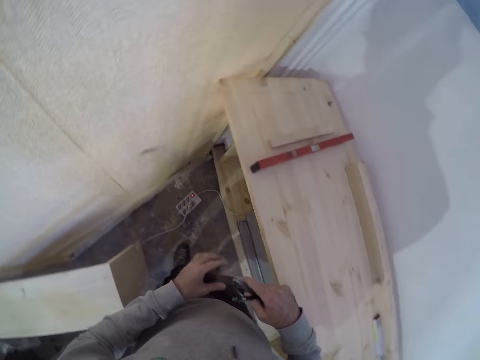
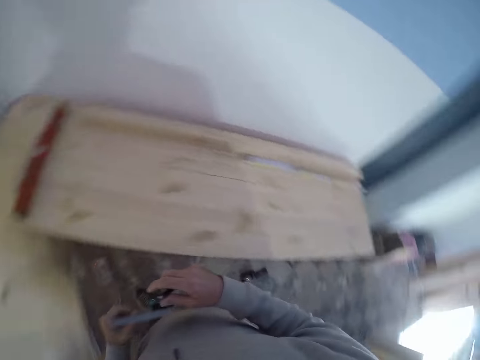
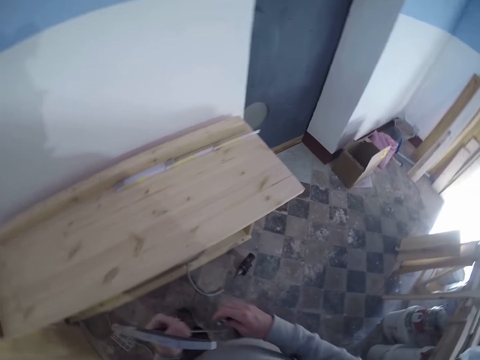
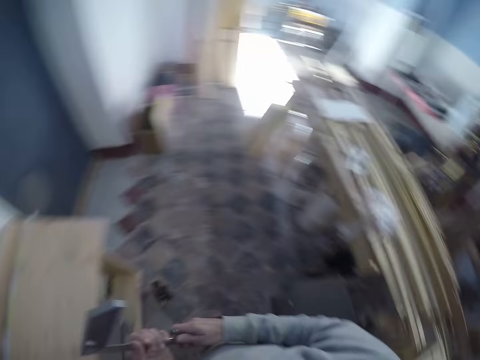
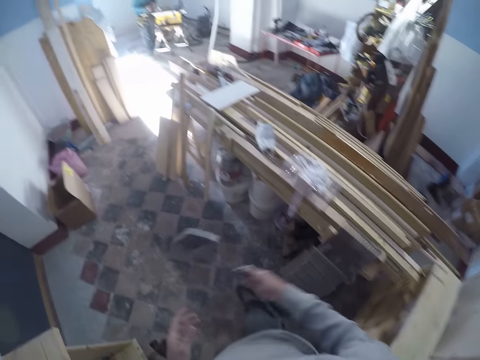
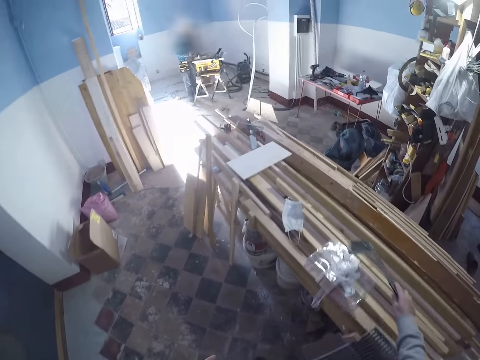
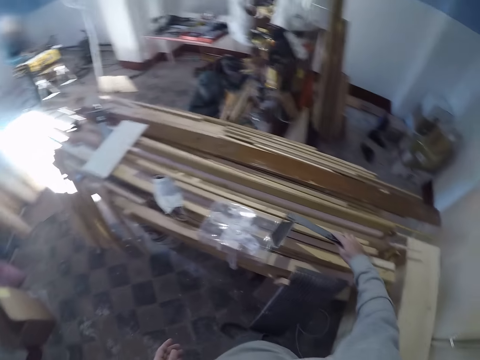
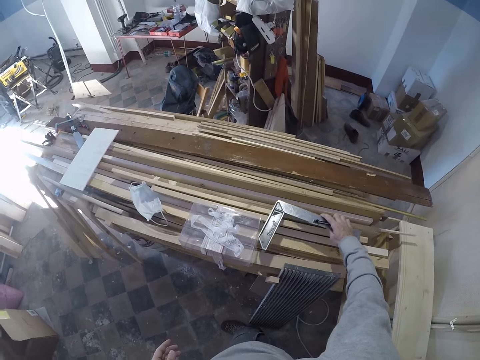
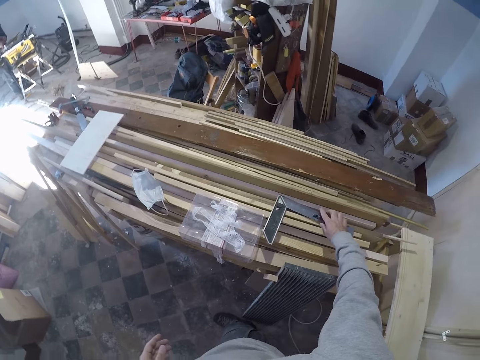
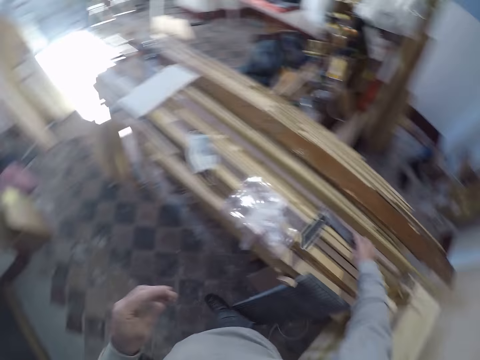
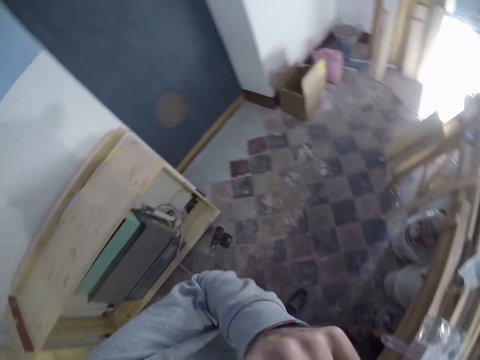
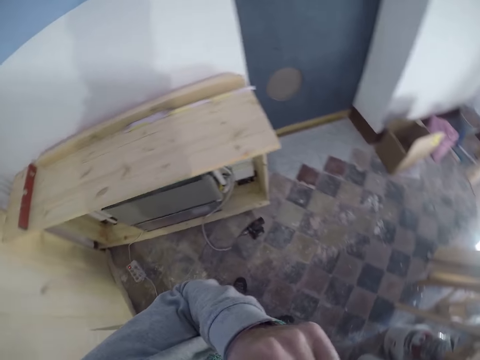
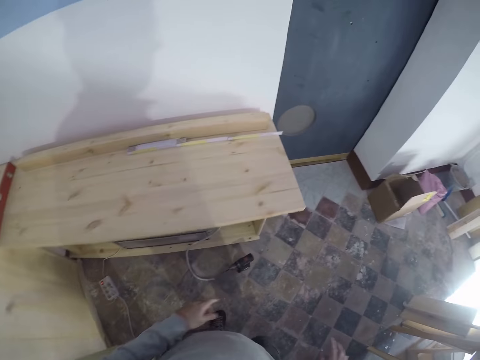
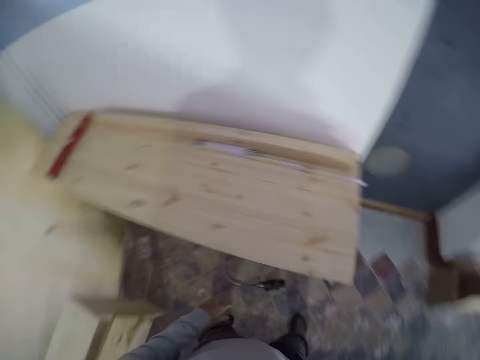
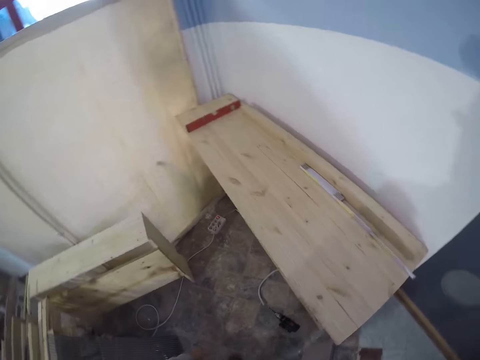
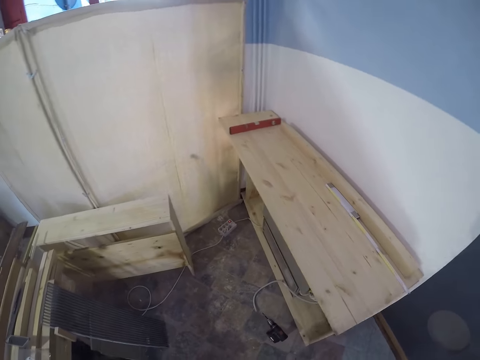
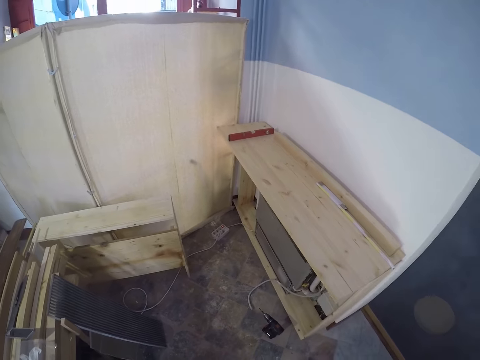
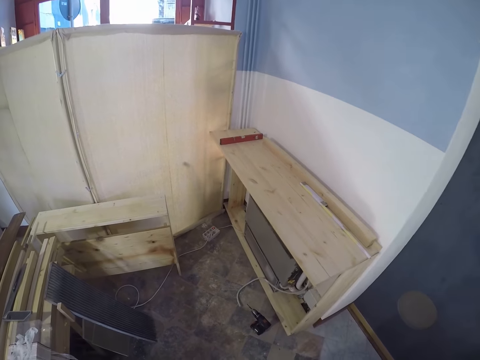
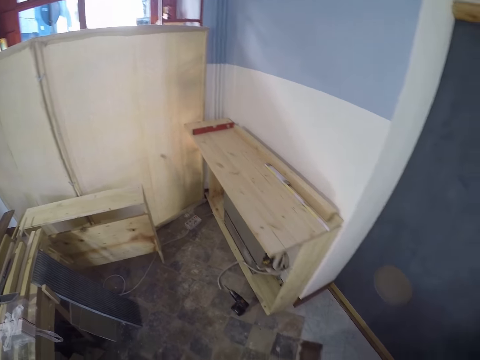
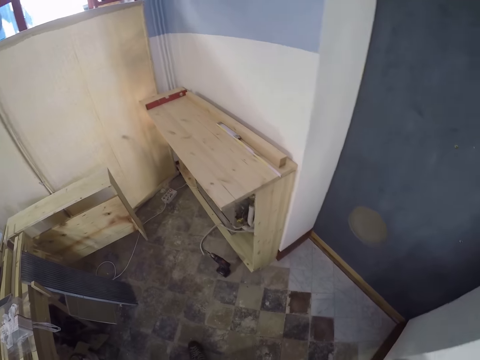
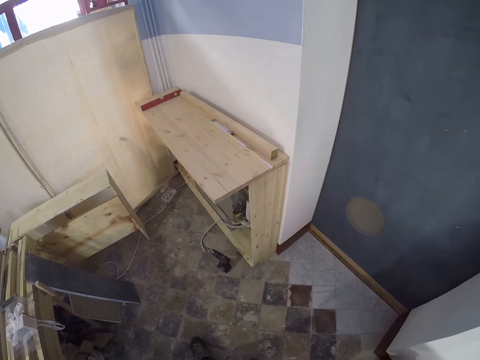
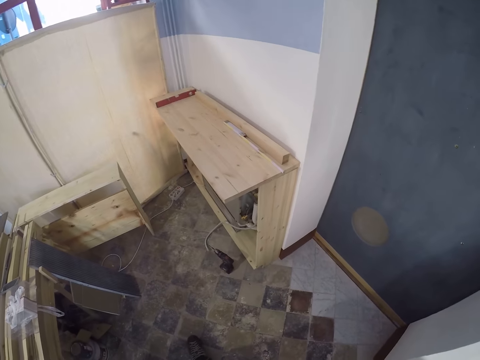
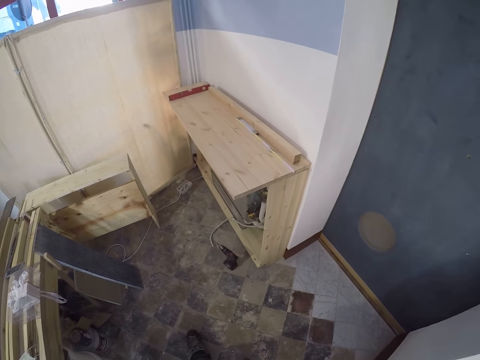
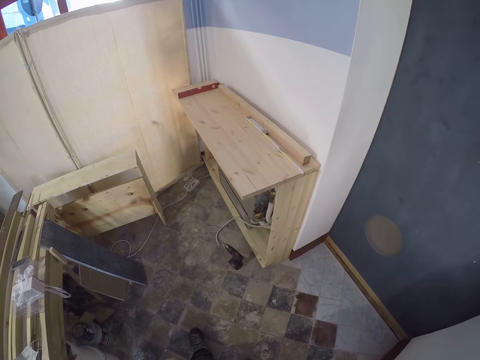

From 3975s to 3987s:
The camera wearer picks the square ruler with the right hand. He passes the square ruler to his left hand from his right hand. He passes the square ruler to his right hand from his left hand. He drops the square ruler on the workbench with his right hand. He drops the pen on the square ruler on the bench with his right hand. He touches something with the left hand. He stares at the wood.

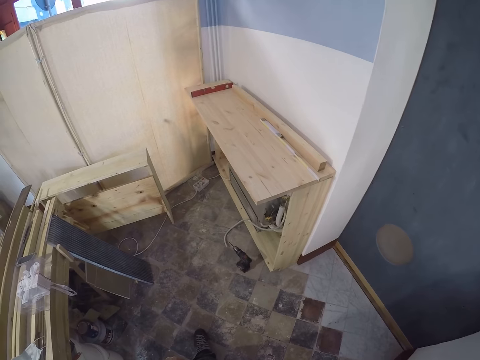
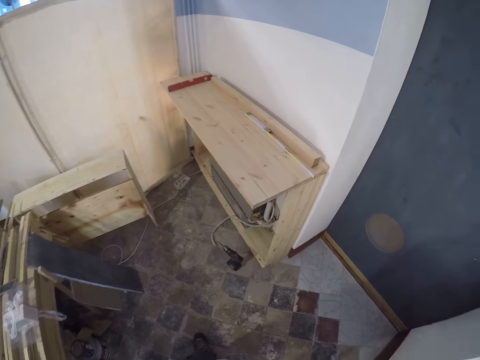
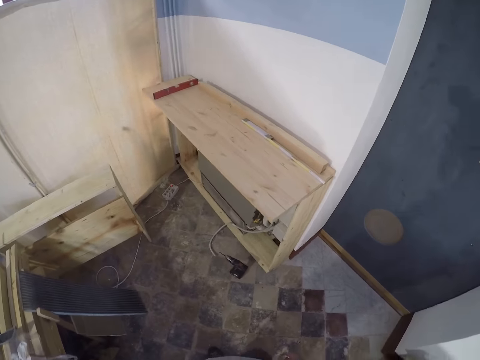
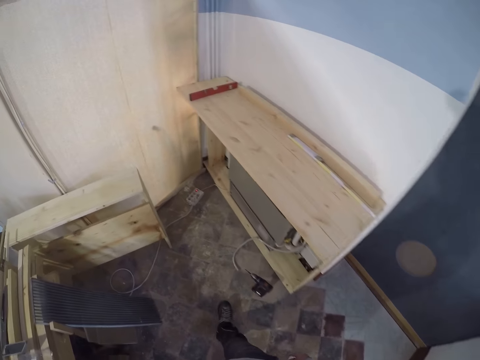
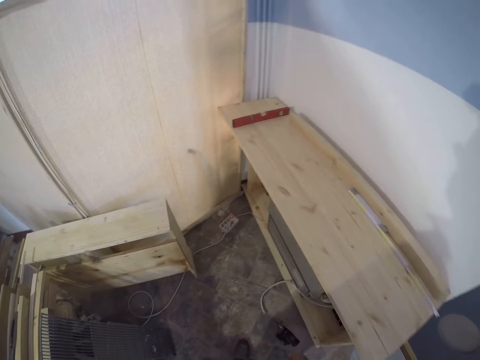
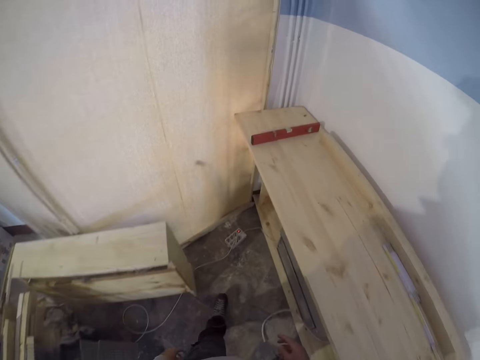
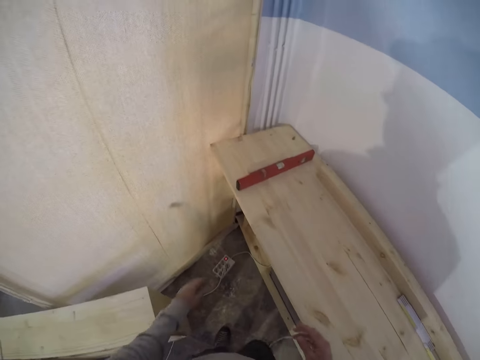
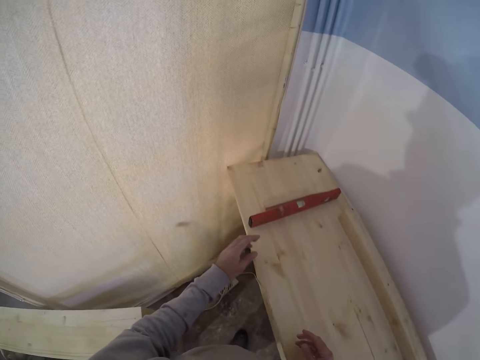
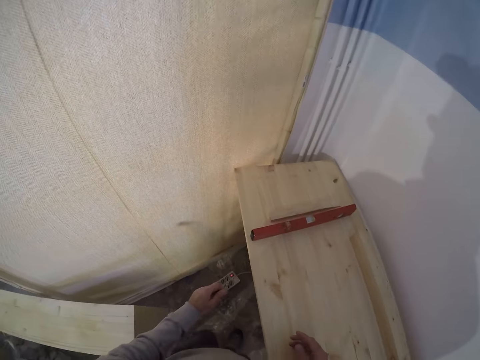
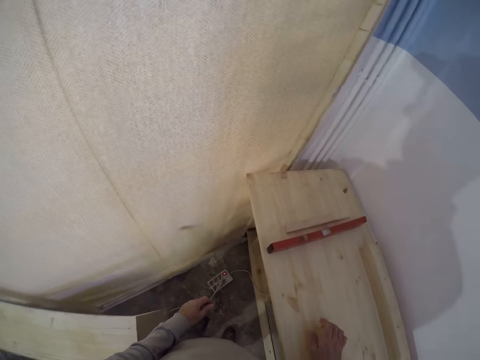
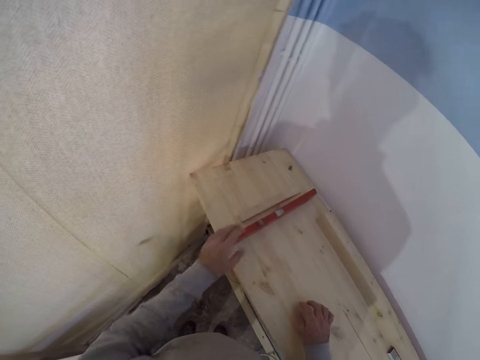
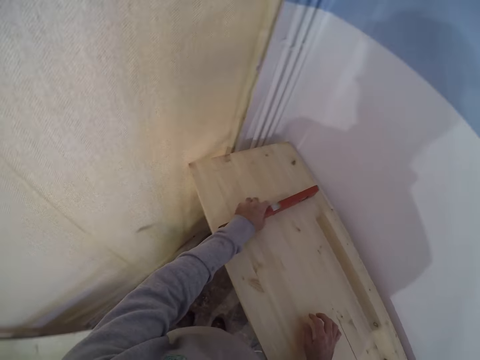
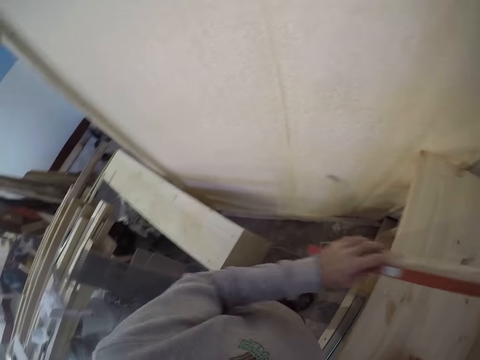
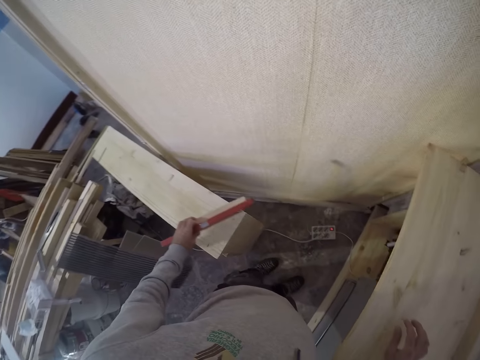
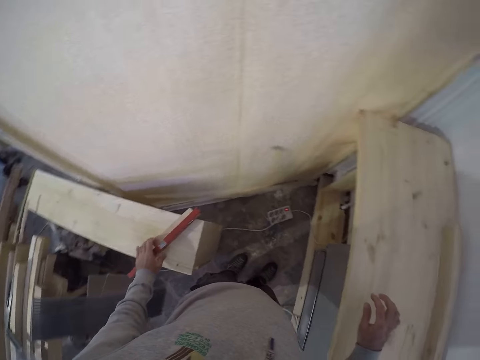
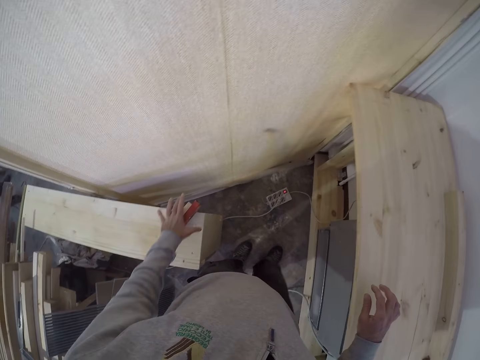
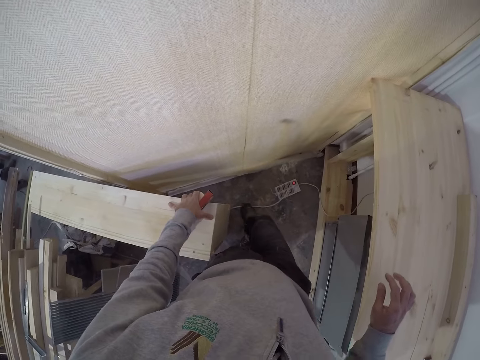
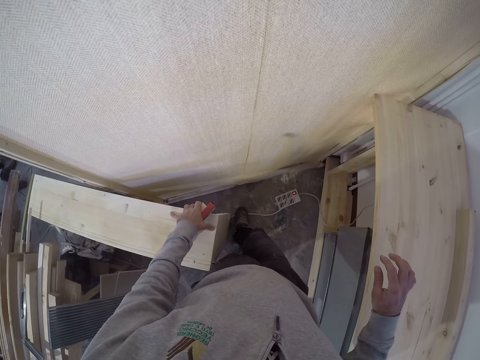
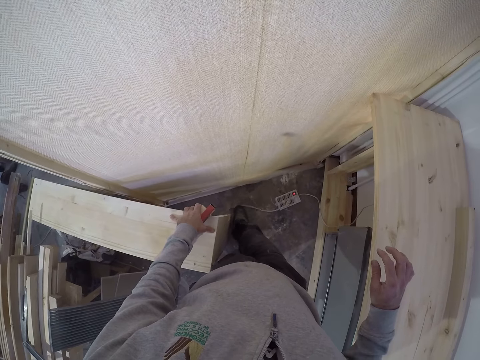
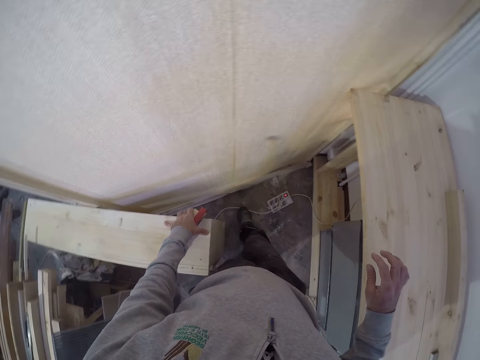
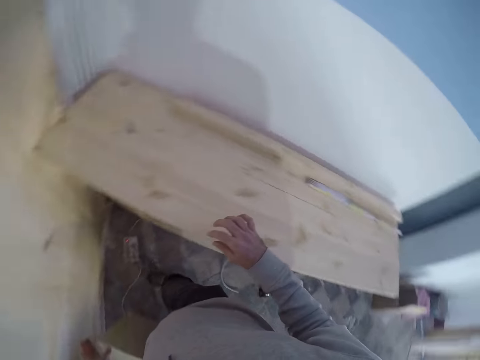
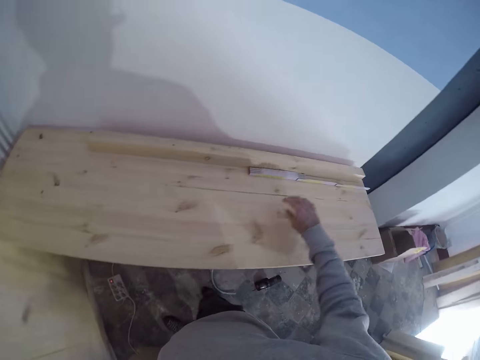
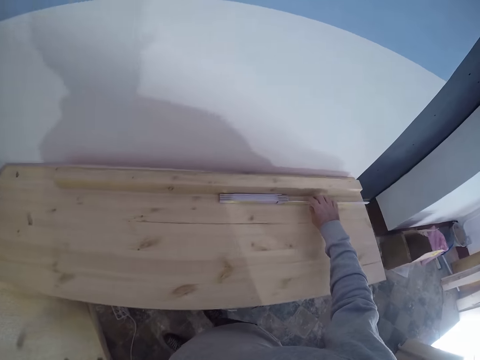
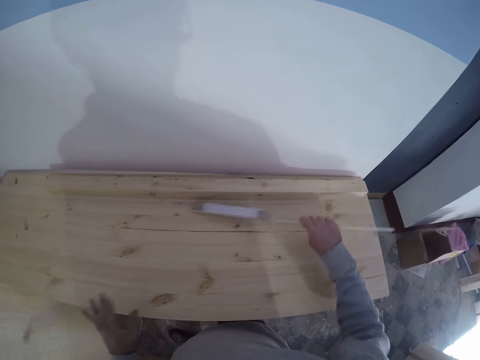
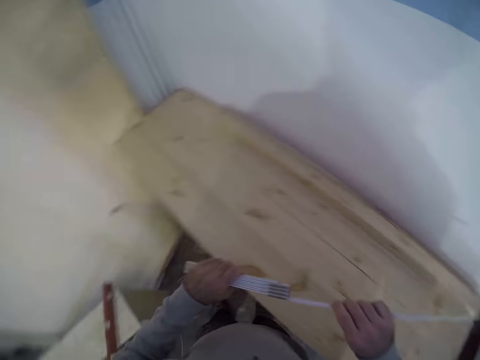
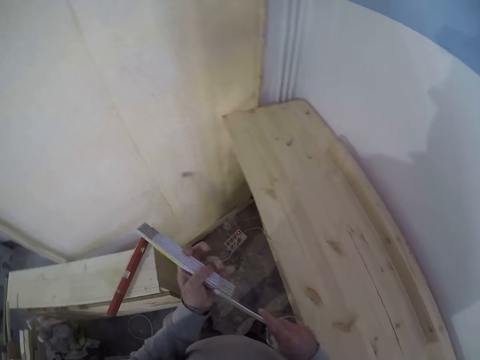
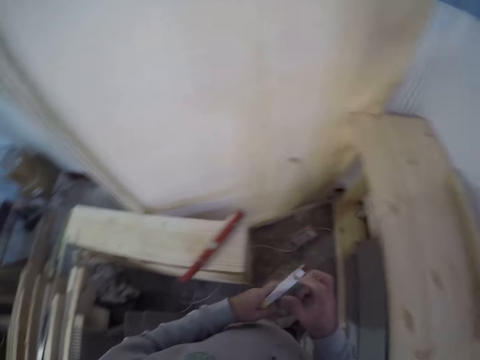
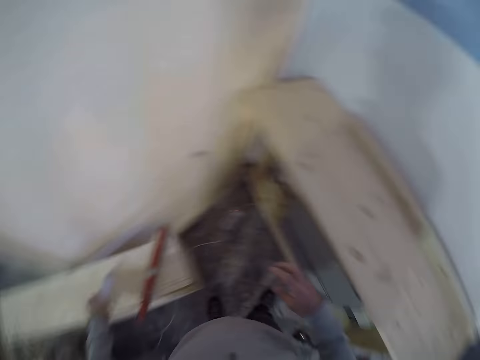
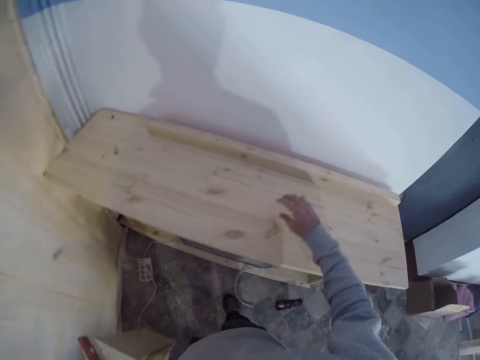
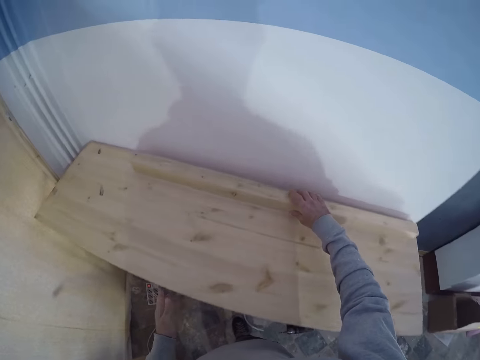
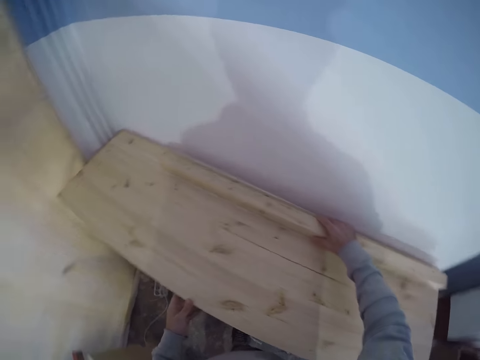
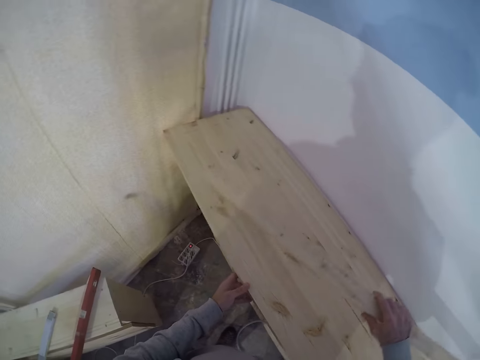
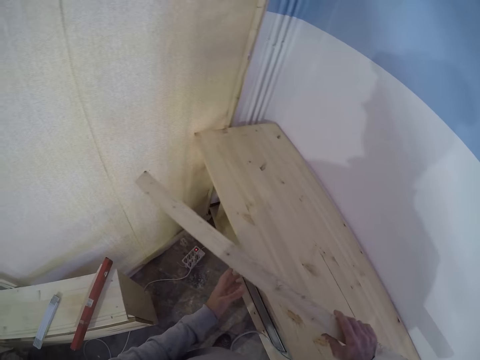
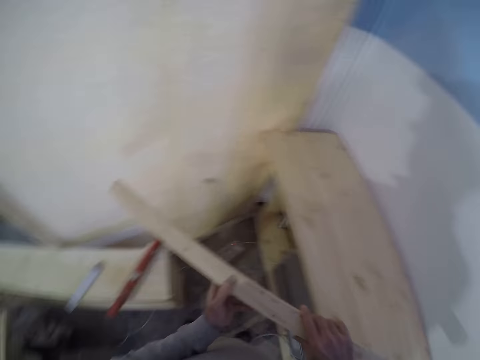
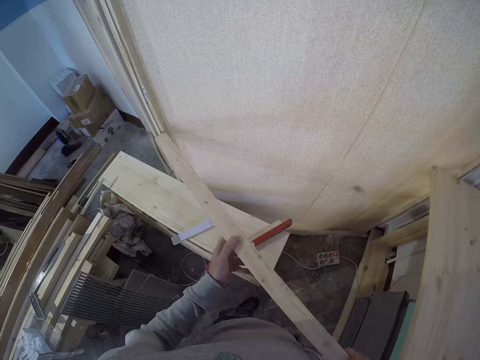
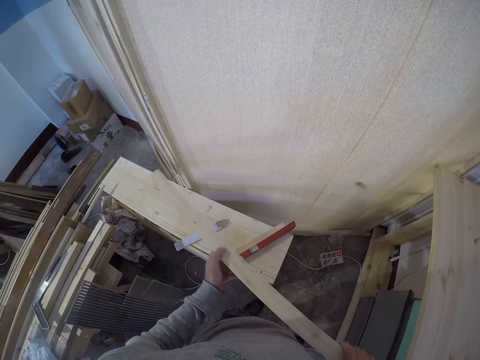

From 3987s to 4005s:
The camera wearer walks in the room. He picks the wood from the bench with his left hand. He picks the spirit level from the bench with his left hand. He drops the spirit level on the wood structure with his left hand. He drops the wood on the wood structure with his left hand. He moves the wood structure with his left hand. He holds the wood with the left hand. He picks the ruler or tape measure on the bench with his right hand. He folds the ruler with both hands. He holds the ruler with the left hand. He drops the ruler on the wood structure with his left hand. He picks the wood on the bench with his right hand. He holds the carpenter ruler with both hands. He holds the wood with both hands. He moves the wood with both hands.
